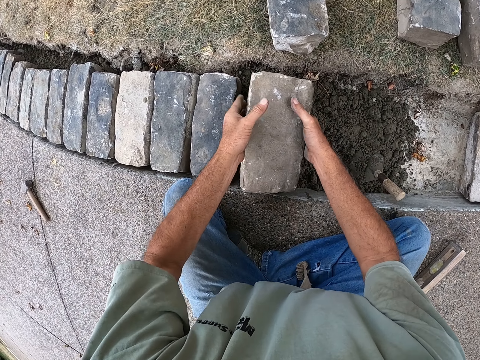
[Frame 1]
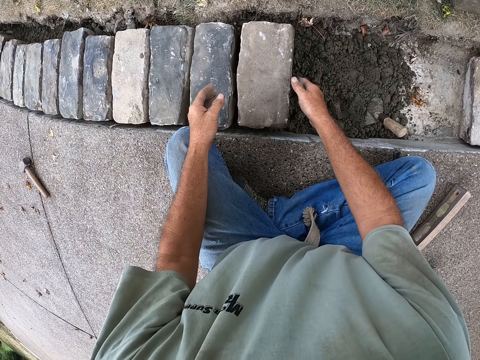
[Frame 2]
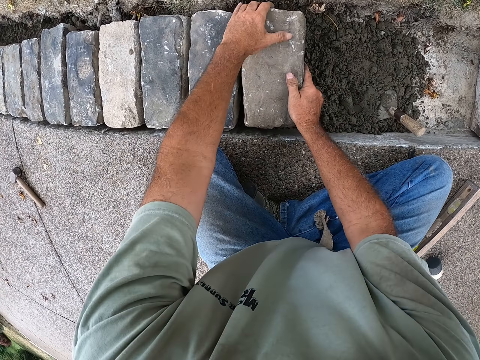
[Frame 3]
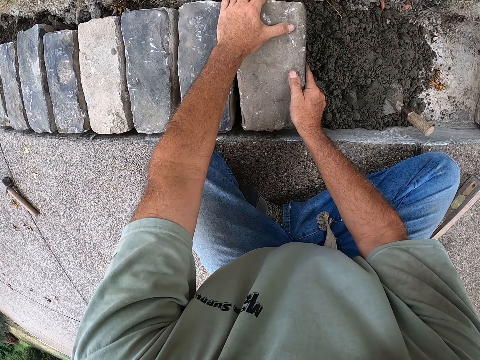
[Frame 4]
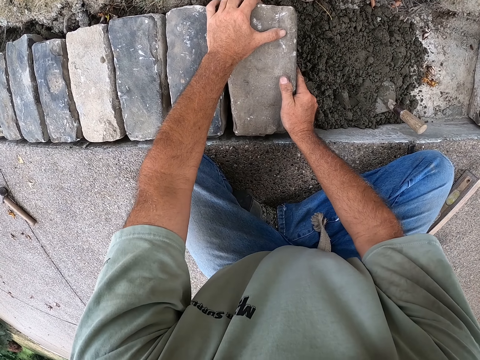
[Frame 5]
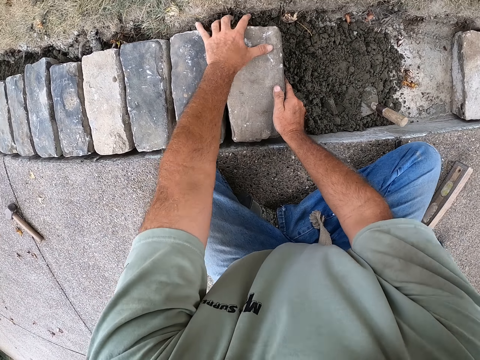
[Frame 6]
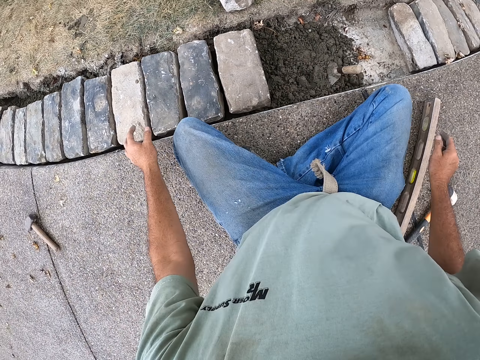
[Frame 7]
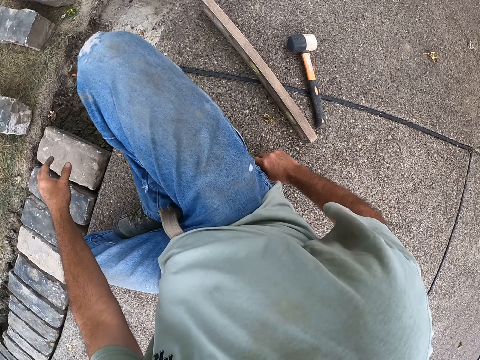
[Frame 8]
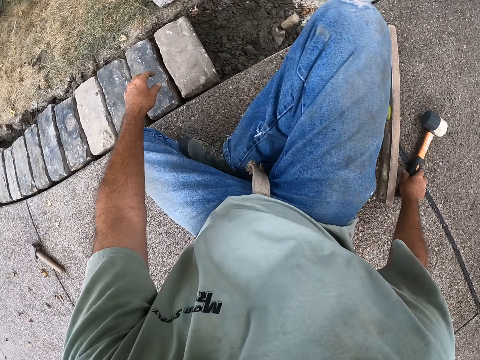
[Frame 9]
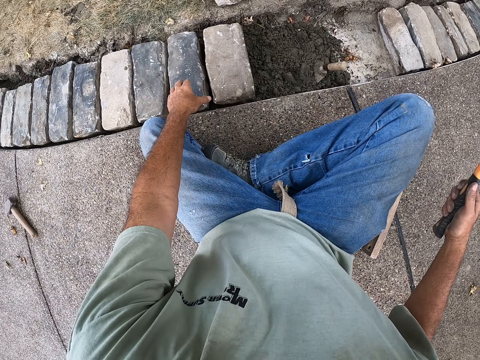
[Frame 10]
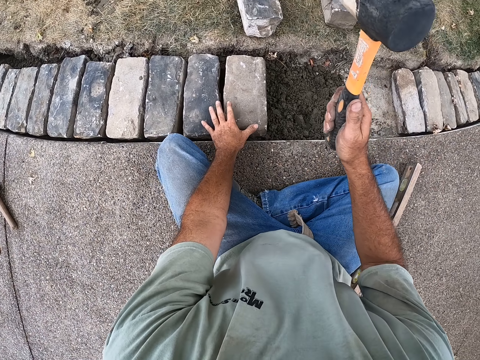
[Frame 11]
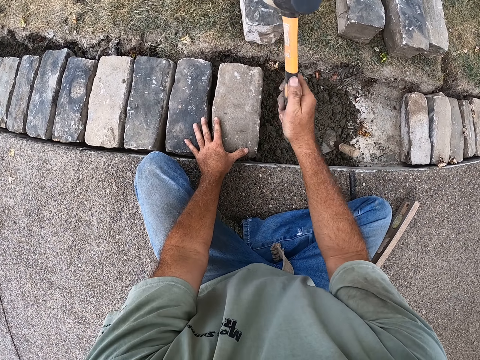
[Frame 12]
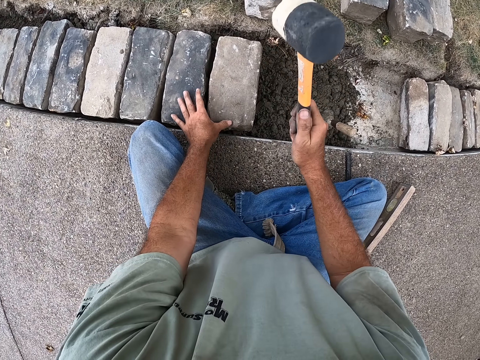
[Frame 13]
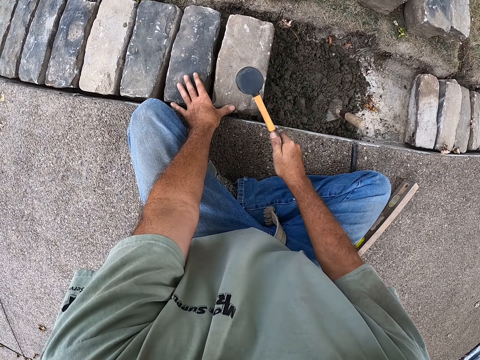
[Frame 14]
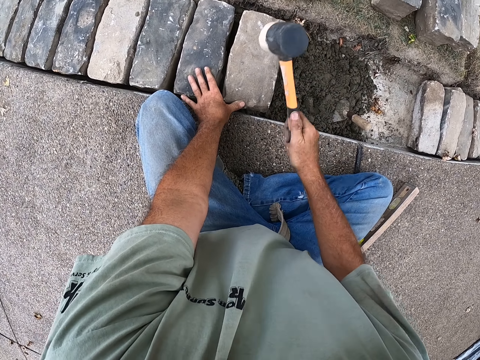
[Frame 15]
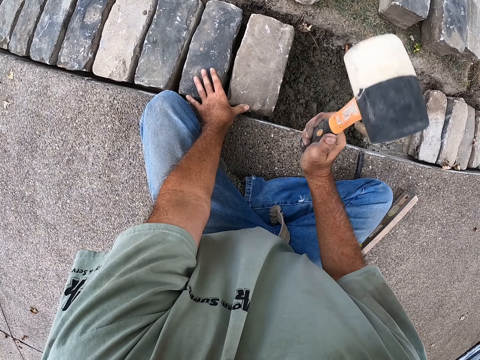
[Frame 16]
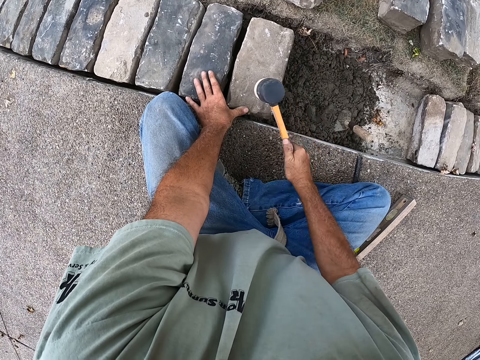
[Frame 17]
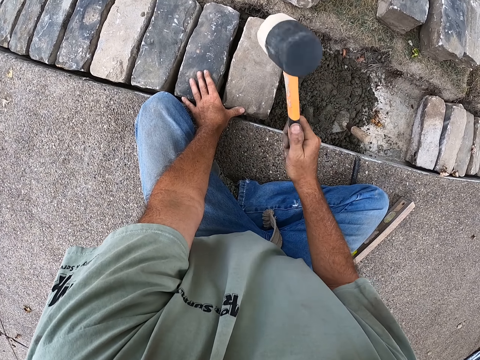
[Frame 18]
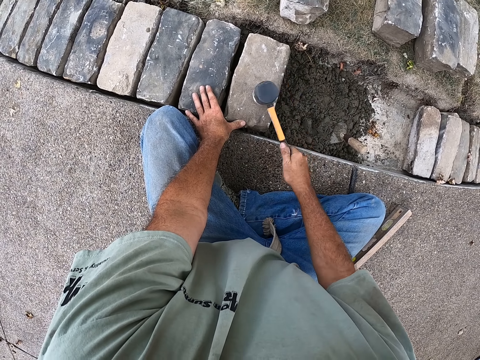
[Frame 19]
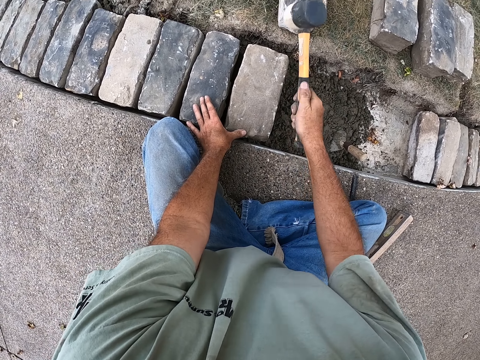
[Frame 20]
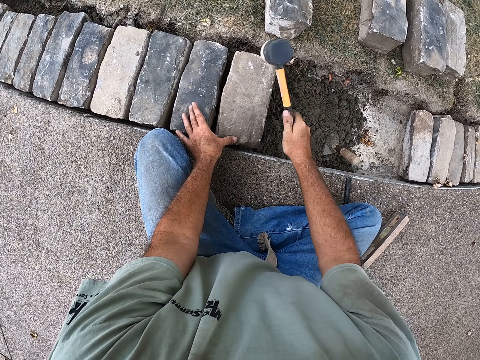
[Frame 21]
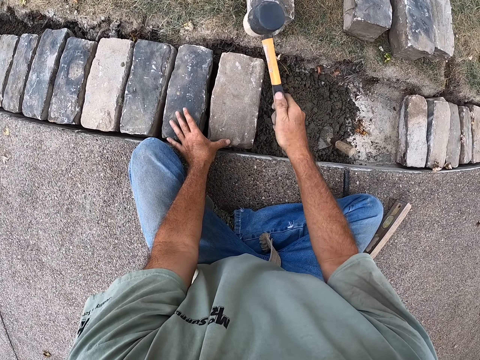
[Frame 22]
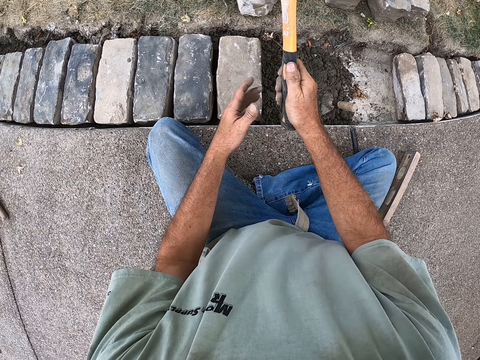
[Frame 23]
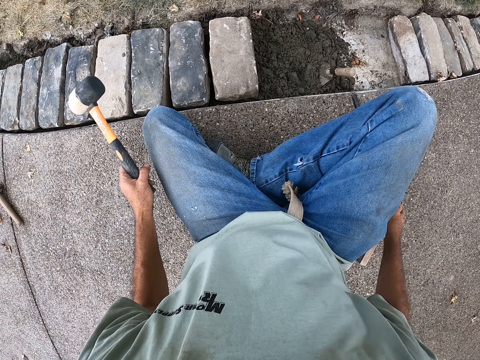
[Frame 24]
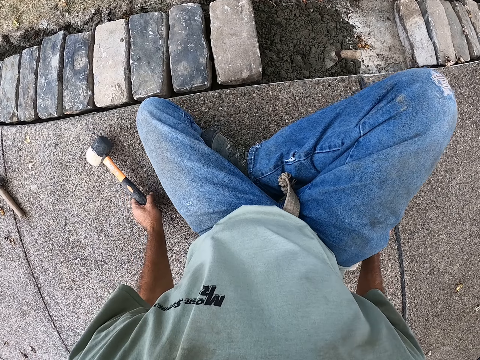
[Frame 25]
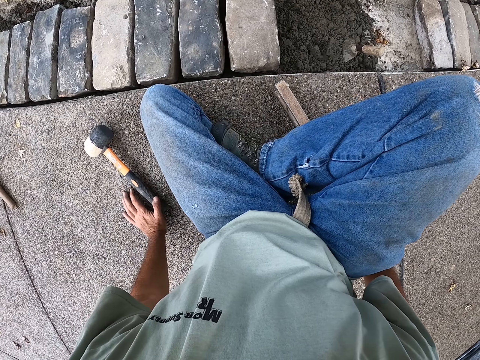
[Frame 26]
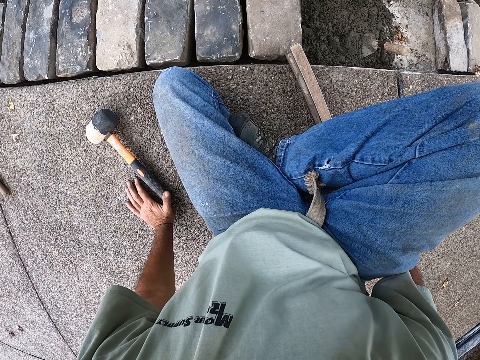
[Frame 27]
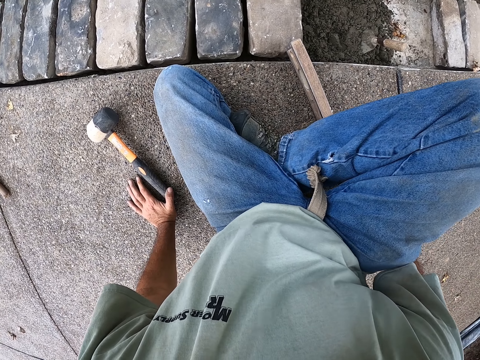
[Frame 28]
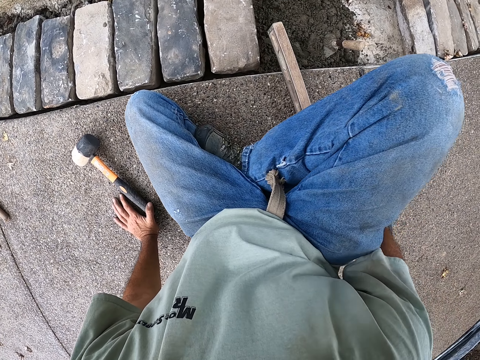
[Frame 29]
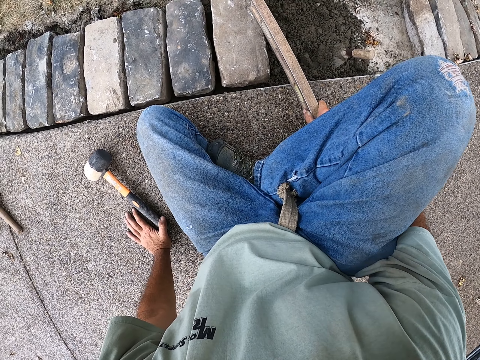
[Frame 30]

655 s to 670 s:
The camera wearer puts the brick on the sand. They fix the brick with hands. They look at the bricks. They pick up a sledge hammer. They hit the brick with the sledge hammer. They fix the brick with the hammer. They hold the hammer. They put the hammer down. They level the surfaces with a spirit level. They hold the I beam level. They measure the brick.

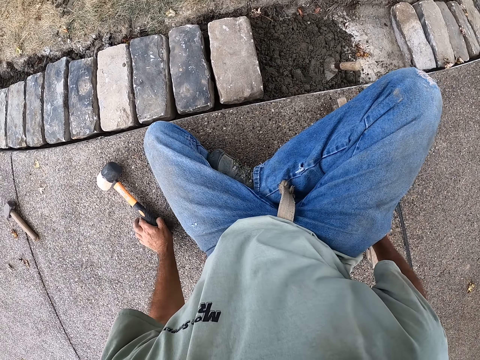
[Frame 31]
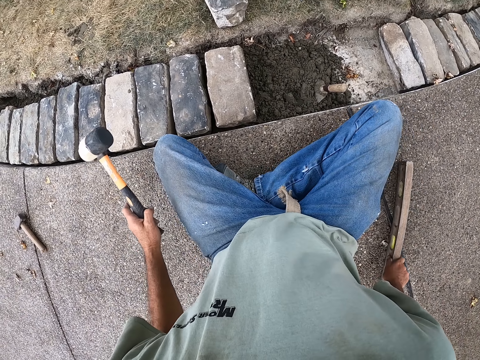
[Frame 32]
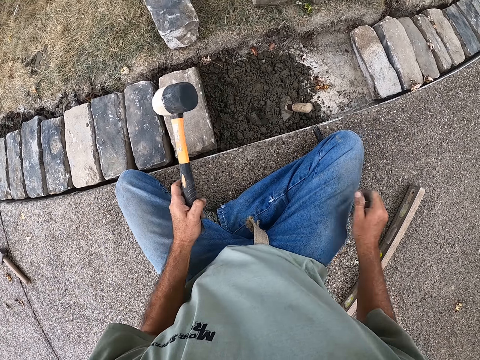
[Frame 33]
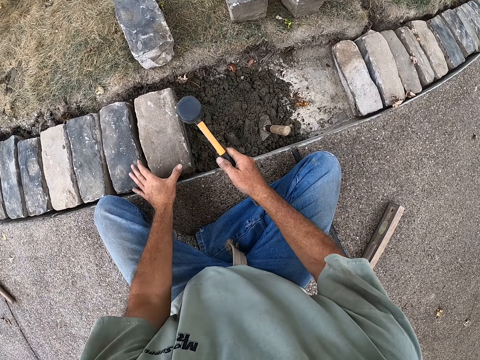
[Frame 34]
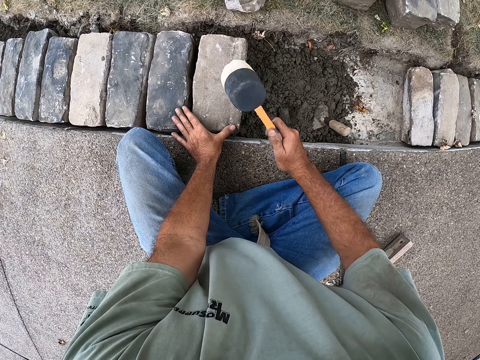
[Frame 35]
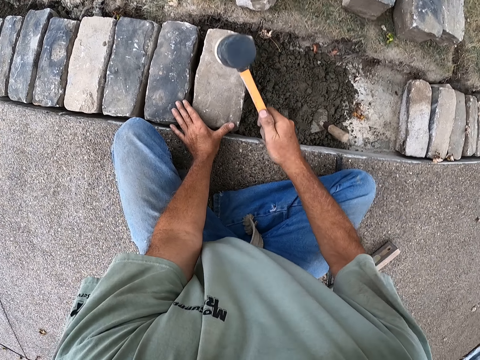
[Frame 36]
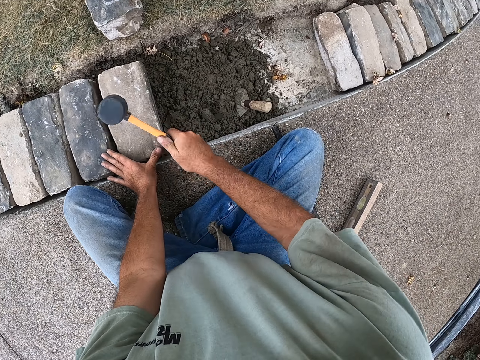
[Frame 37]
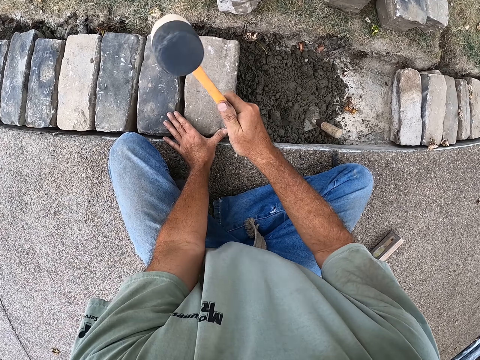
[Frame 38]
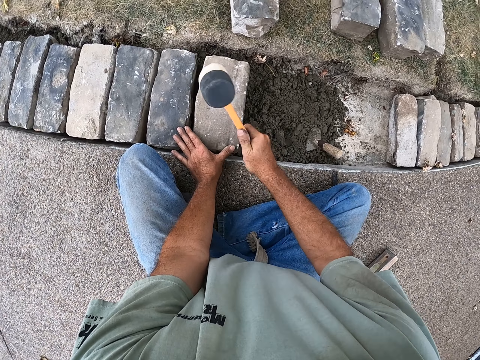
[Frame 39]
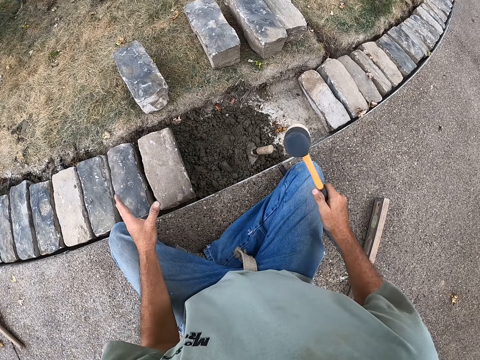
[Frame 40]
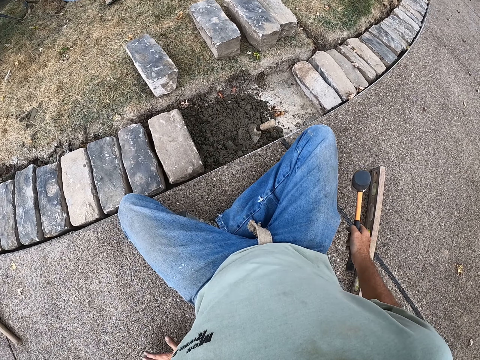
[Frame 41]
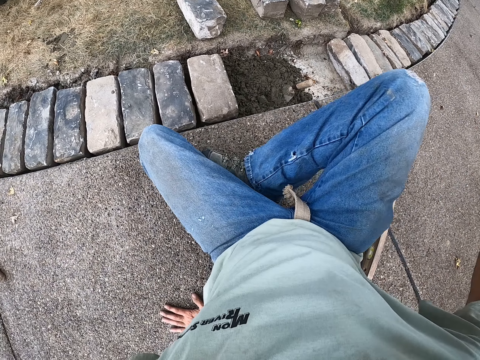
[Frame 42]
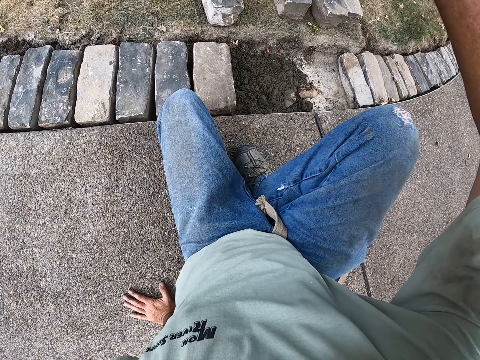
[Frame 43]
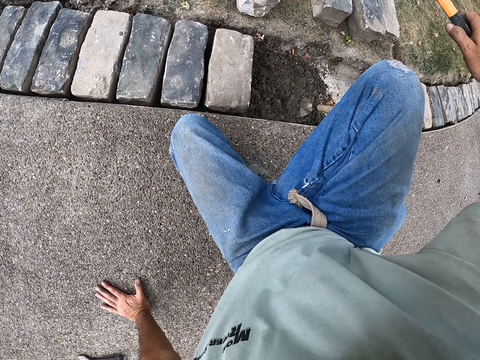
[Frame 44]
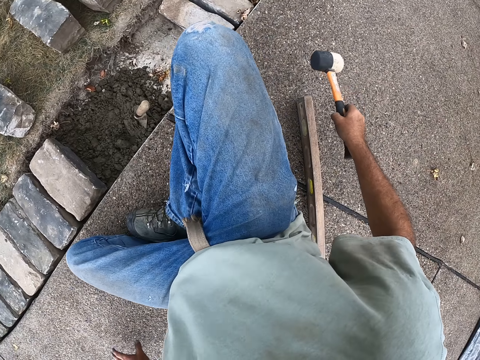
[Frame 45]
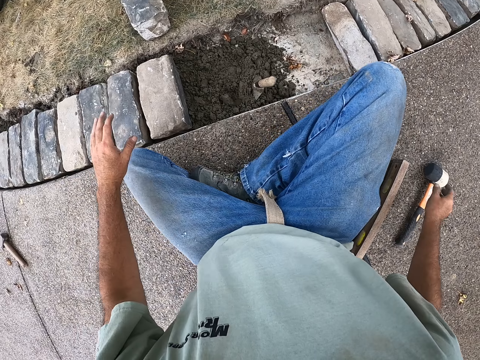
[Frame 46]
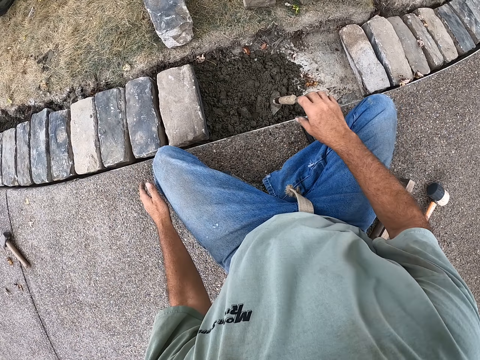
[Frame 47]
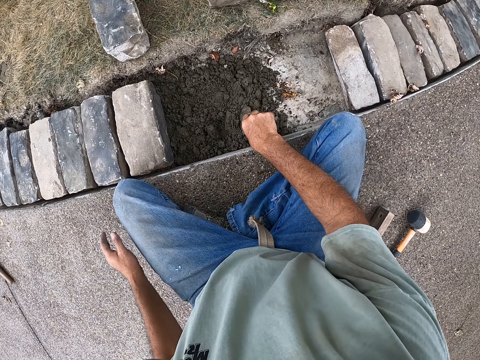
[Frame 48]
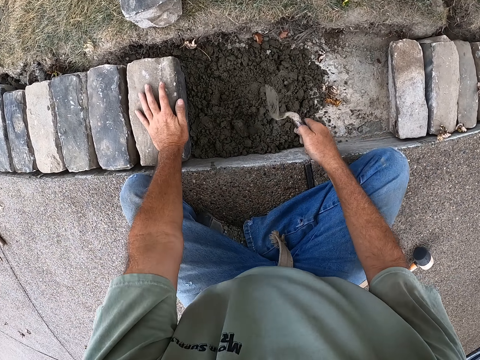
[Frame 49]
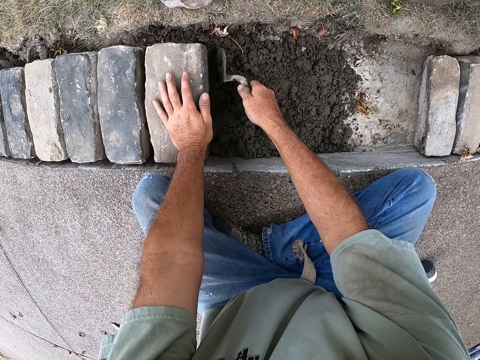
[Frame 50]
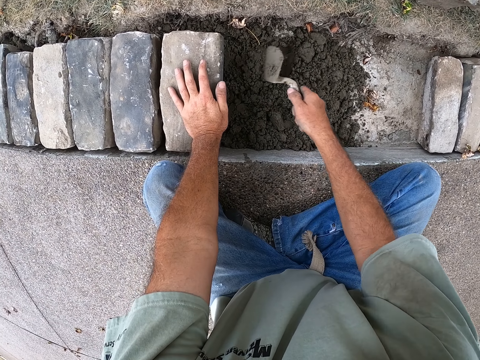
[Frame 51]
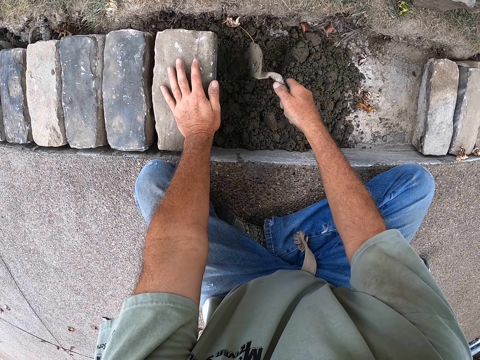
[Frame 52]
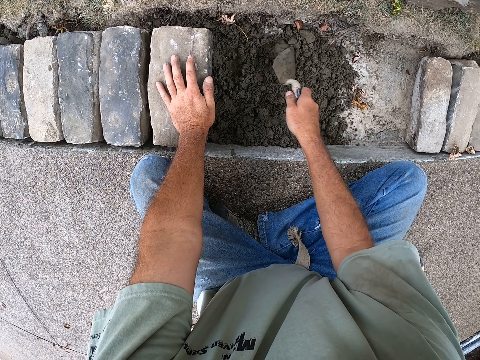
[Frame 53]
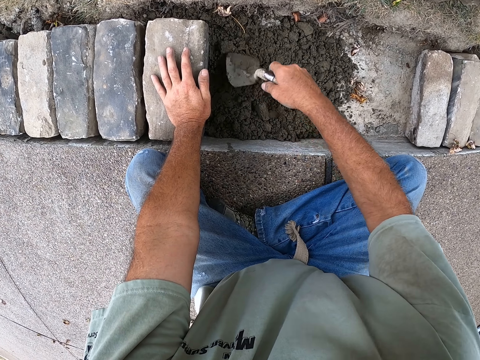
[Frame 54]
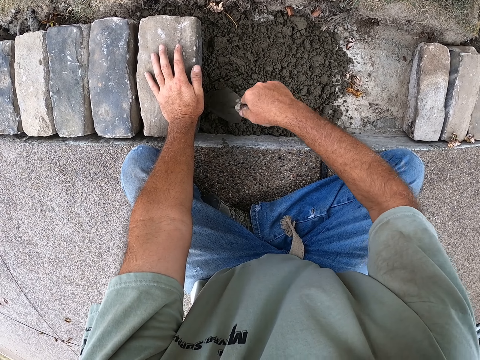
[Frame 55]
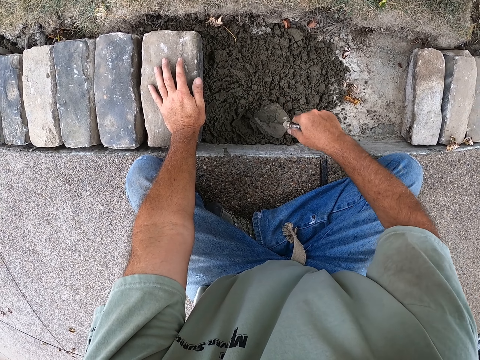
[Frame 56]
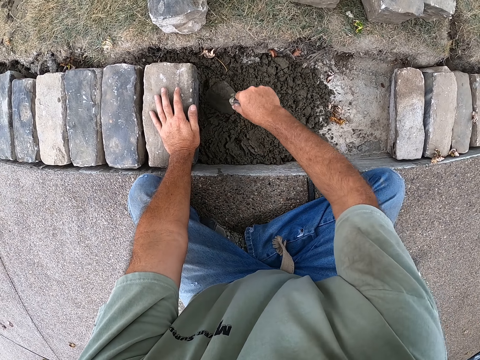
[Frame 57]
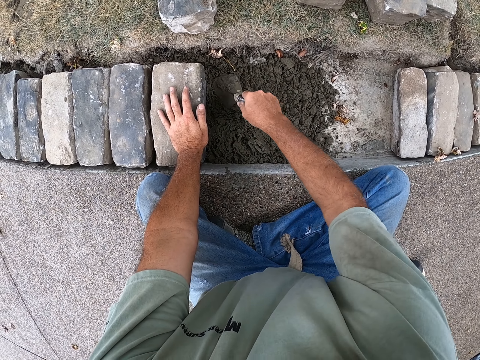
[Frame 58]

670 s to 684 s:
The camera wearer puts the I beam down. They hold the hammer. They hit the brick with a sledge hammer. They fix the brick with the hammer. They hold the hammer. They spread the sand with the trowel. They move on the ground. They put the hammer down. They hold the trowel. They put the hand on the brick. They mix the sand.
